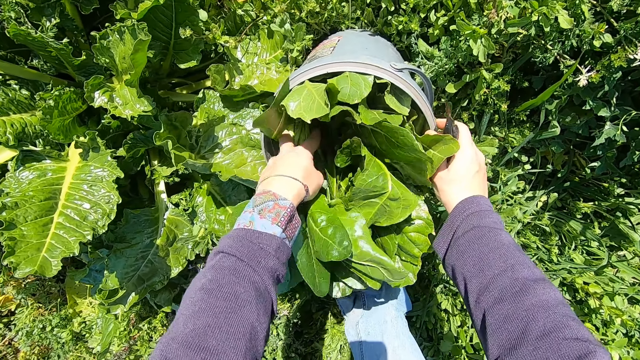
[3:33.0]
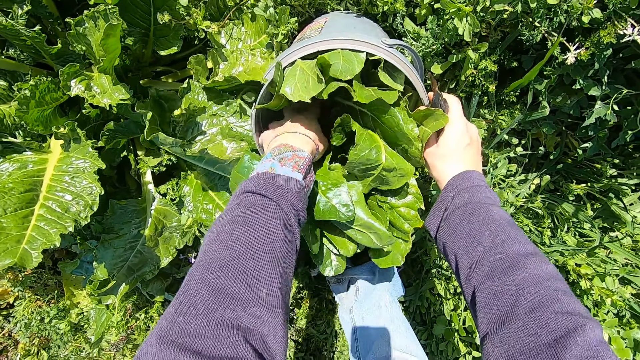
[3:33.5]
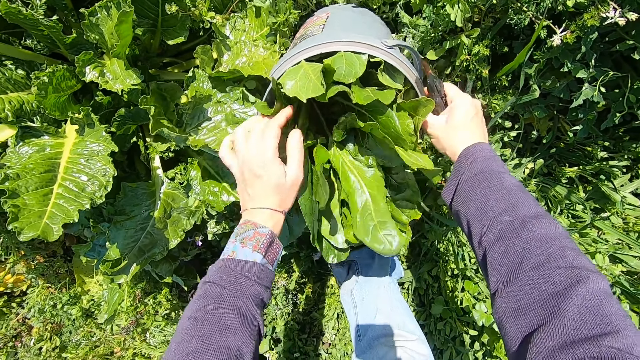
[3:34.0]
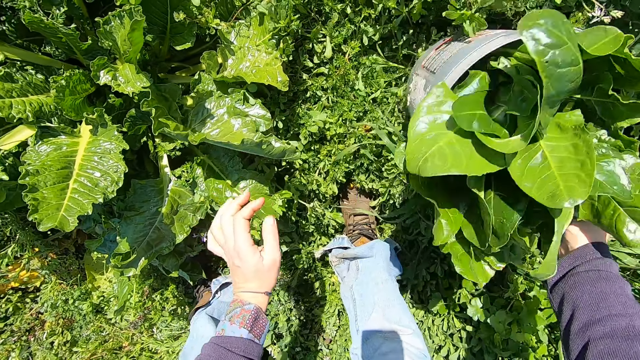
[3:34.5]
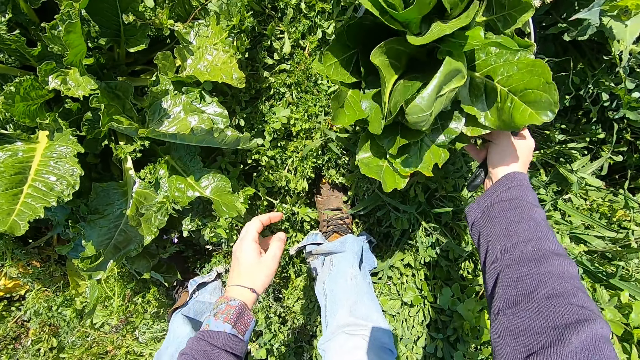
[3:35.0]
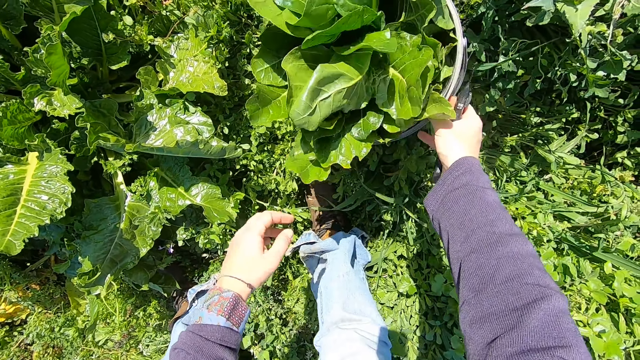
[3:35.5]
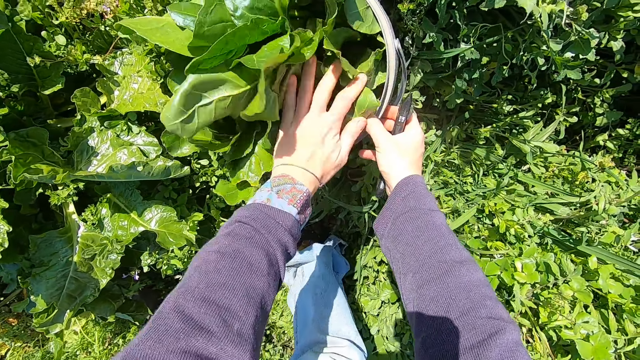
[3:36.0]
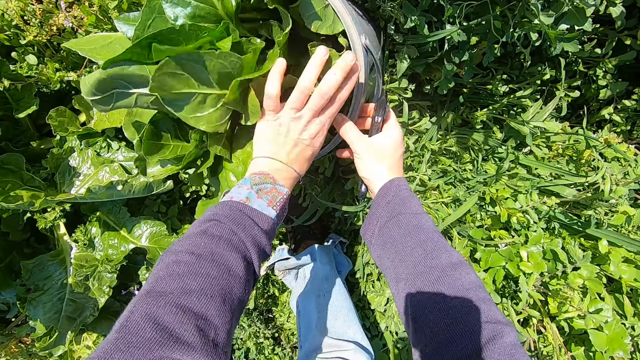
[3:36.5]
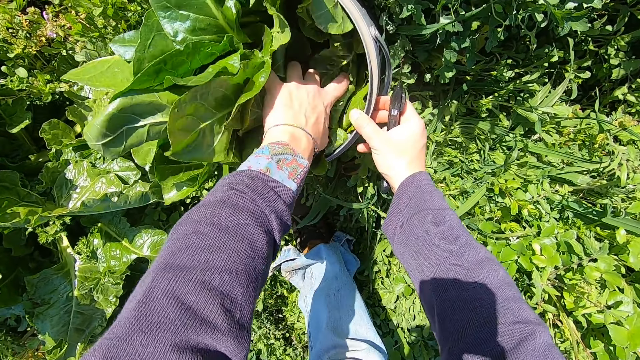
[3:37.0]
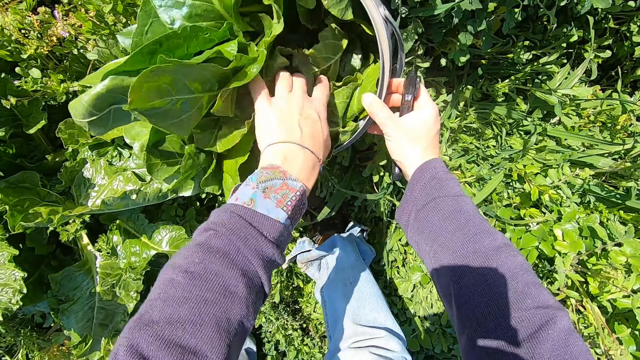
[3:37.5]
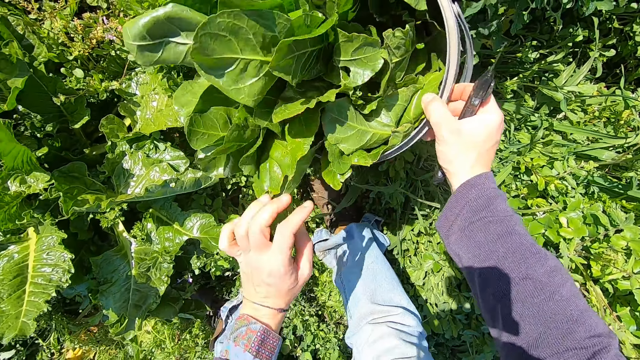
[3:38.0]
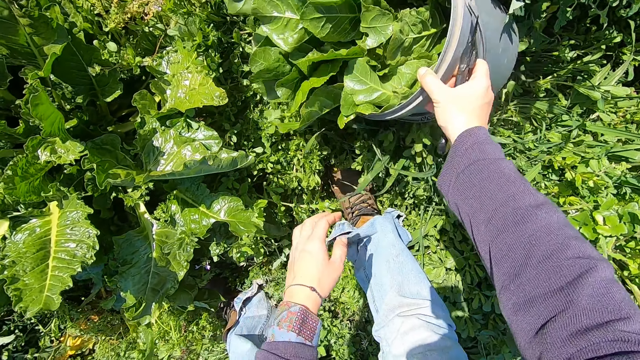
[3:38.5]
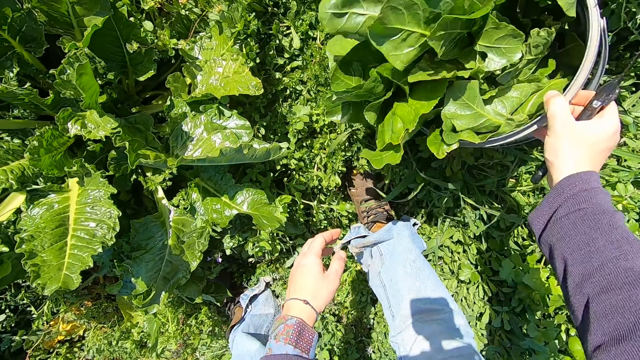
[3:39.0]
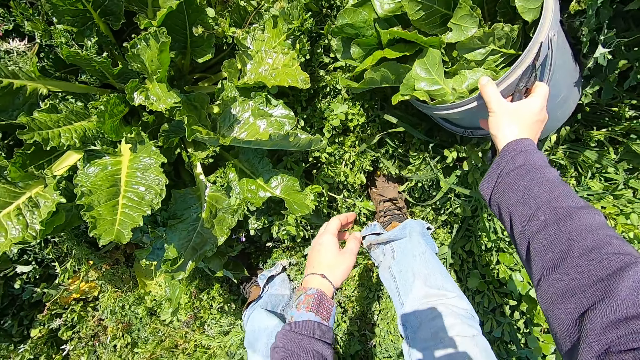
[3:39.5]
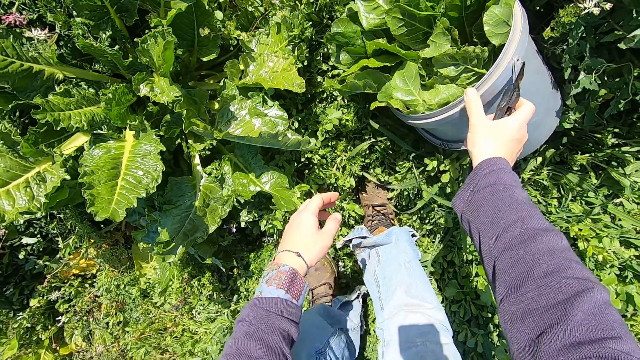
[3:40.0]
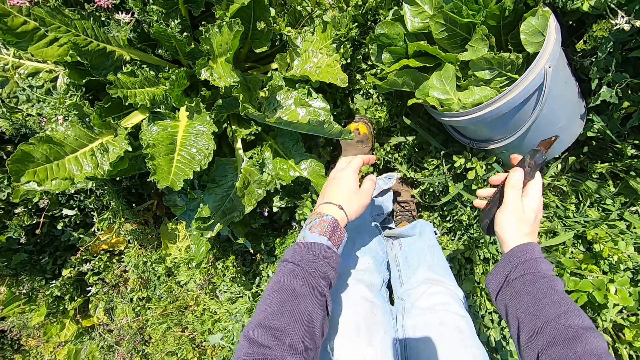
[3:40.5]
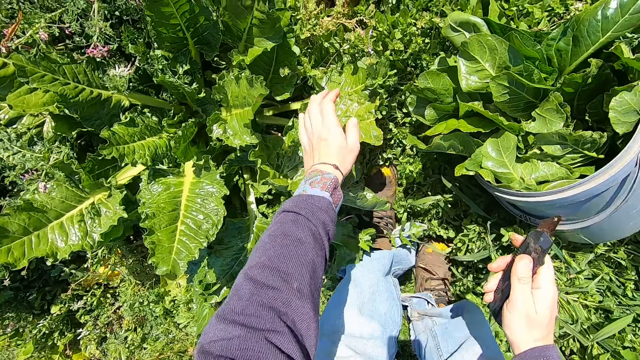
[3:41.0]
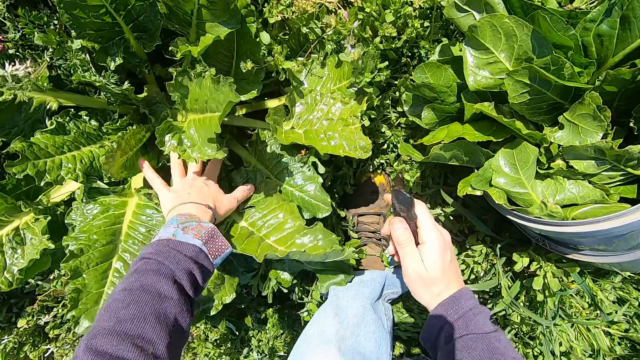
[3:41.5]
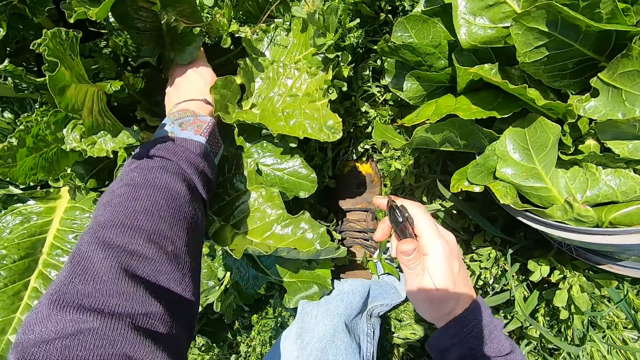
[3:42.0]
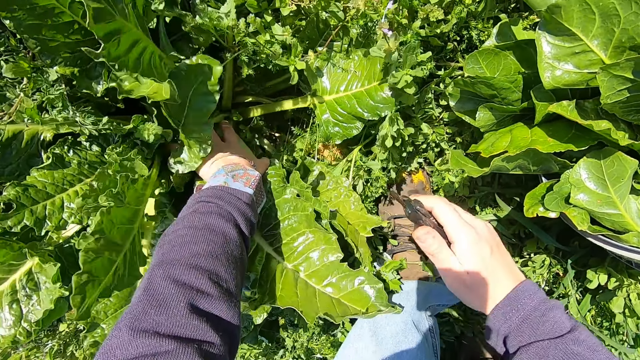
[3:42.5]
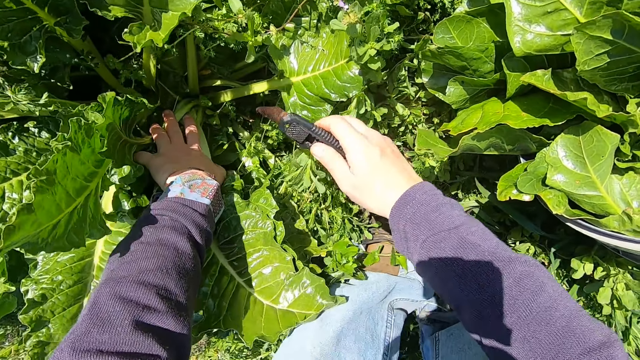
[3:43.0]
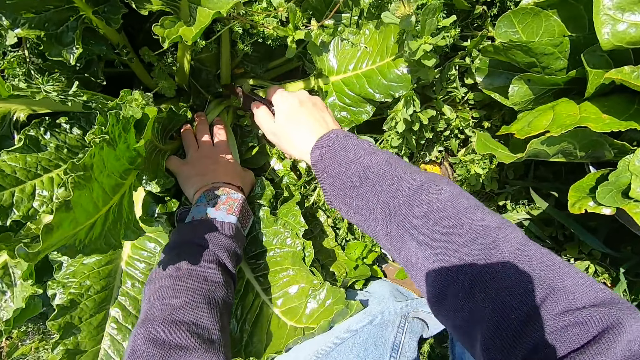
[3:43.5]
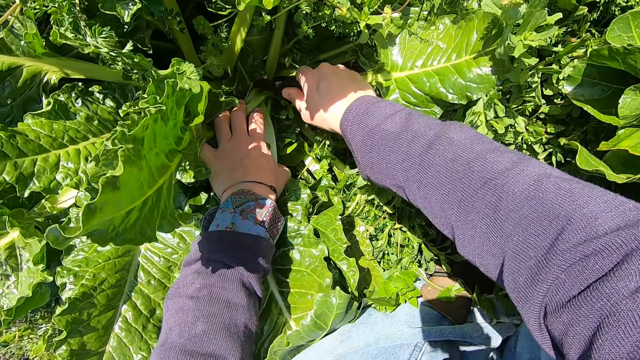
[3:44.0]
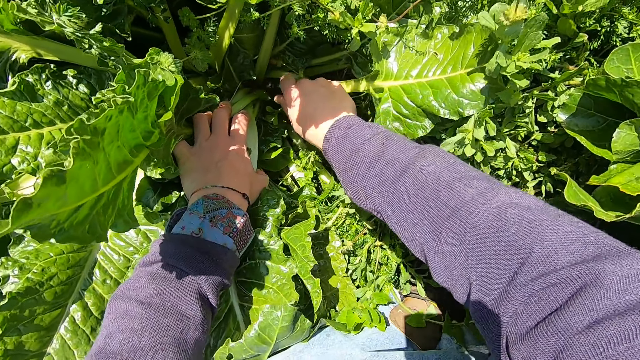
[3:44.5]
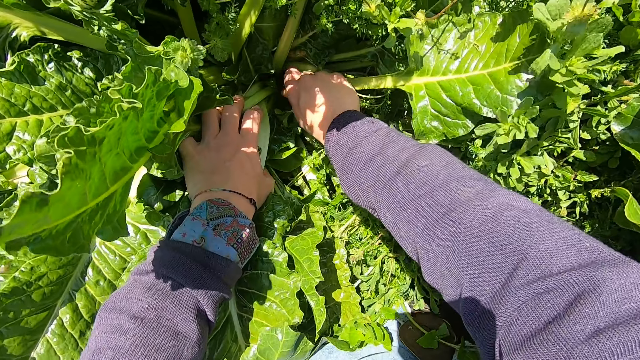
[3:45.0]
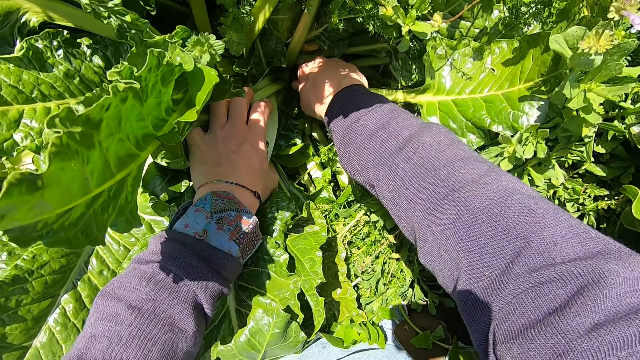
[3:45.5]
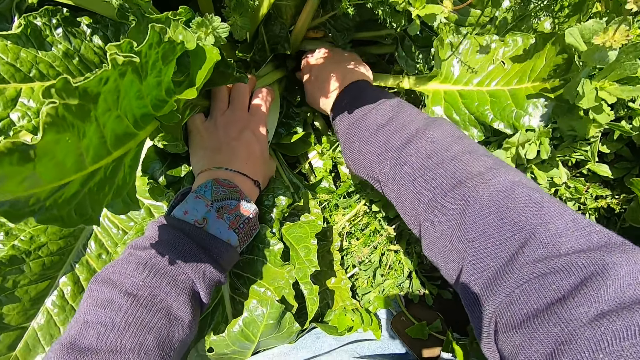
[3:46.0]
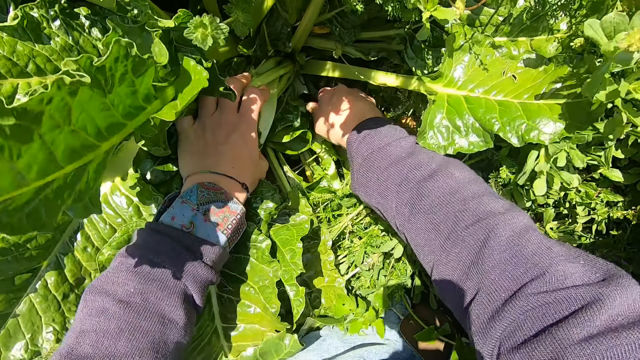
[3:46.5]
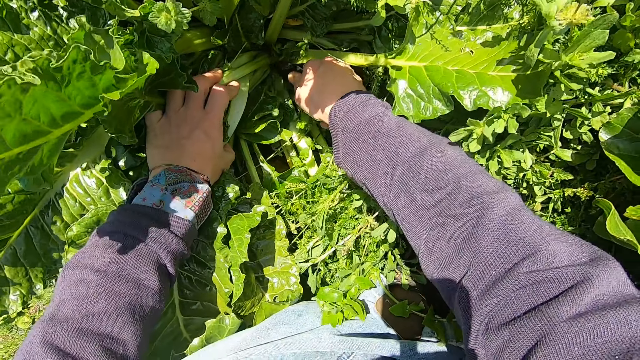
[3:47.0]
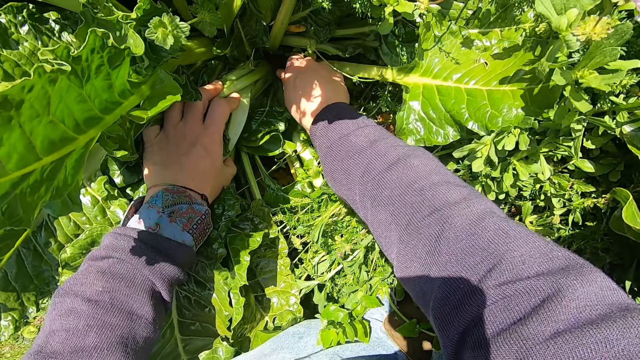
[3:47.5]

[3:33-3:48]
The camera wearer moves the bucket. He touches the plants in the bucket with his left hand. He compresses the leaves inside the bucket. He carries the bucket of plants with his right hand. He positions the bucket. He drops the bucket on the ground. He moves his left leg forward. He bends towards another spinach tree. He touches some plants with his left hand. He holds another plant with his left hand. He cuts the plant with the cutter knife.

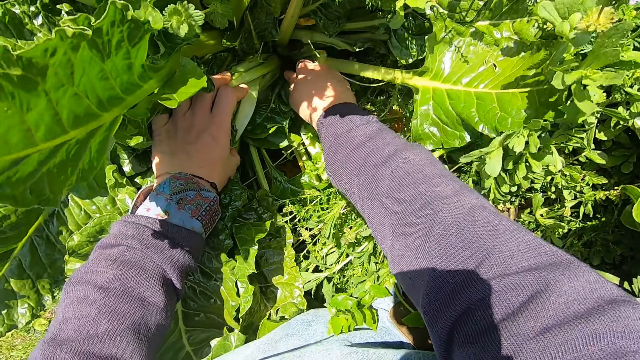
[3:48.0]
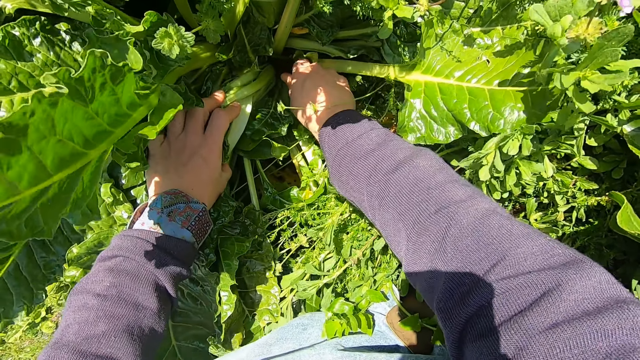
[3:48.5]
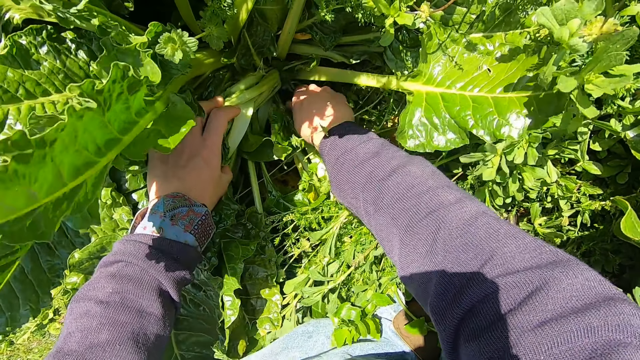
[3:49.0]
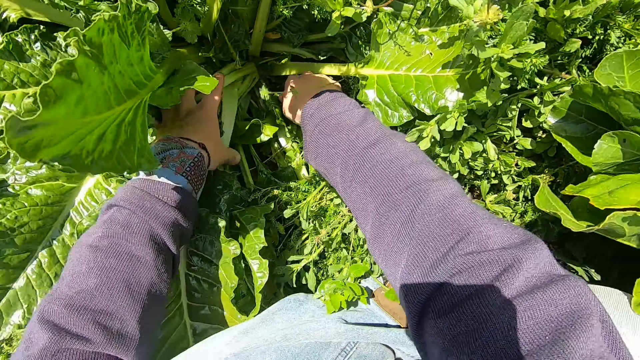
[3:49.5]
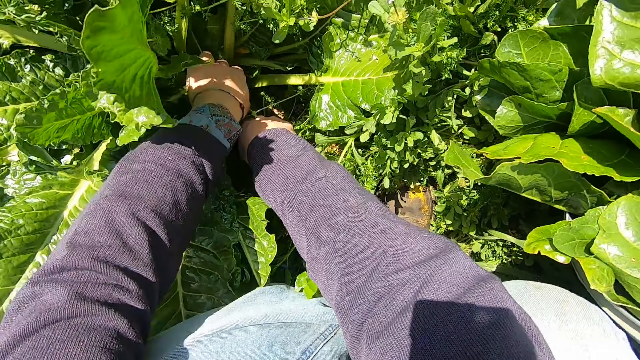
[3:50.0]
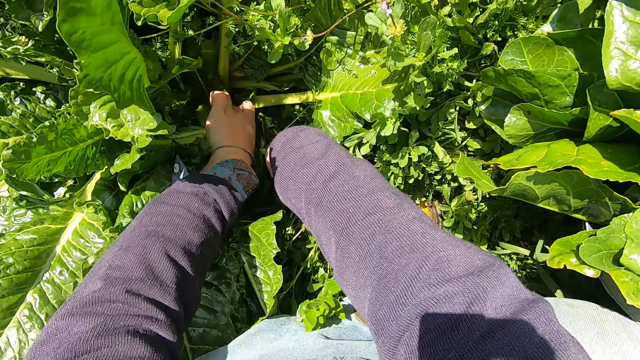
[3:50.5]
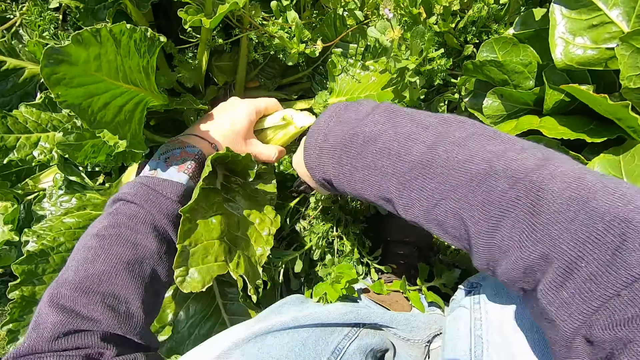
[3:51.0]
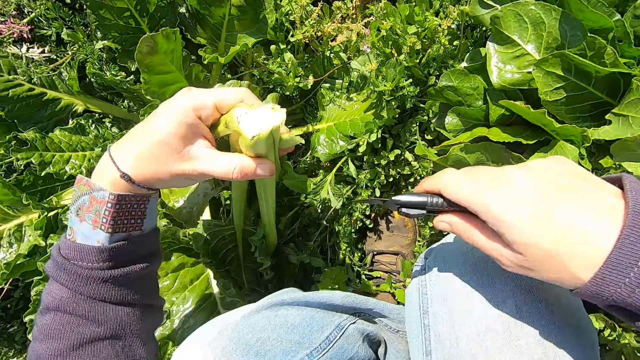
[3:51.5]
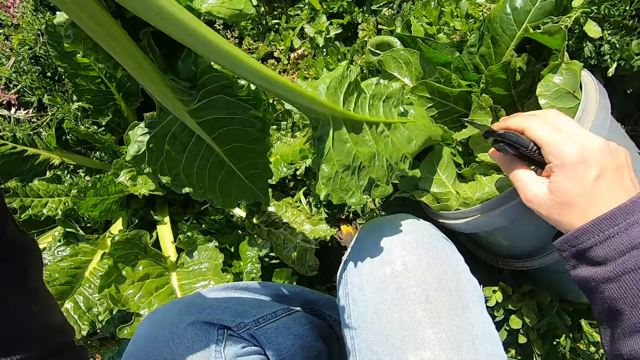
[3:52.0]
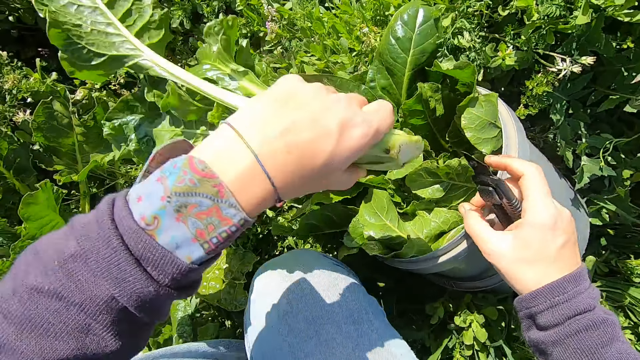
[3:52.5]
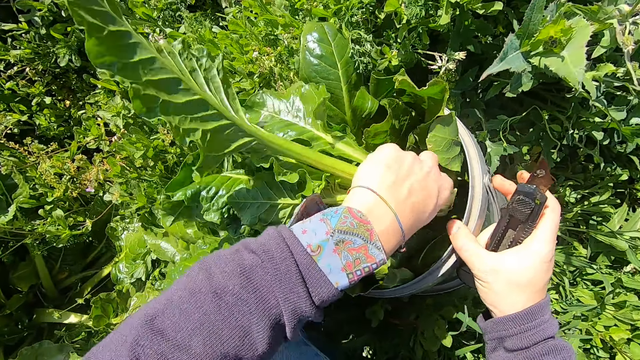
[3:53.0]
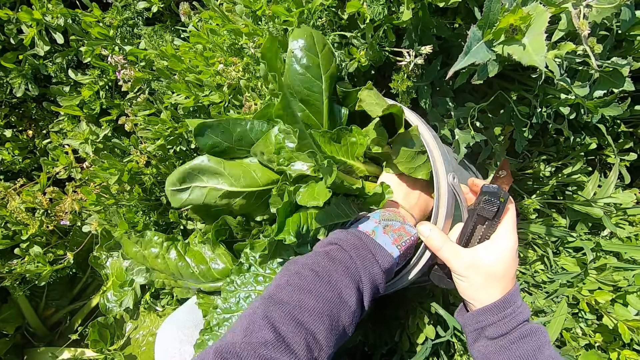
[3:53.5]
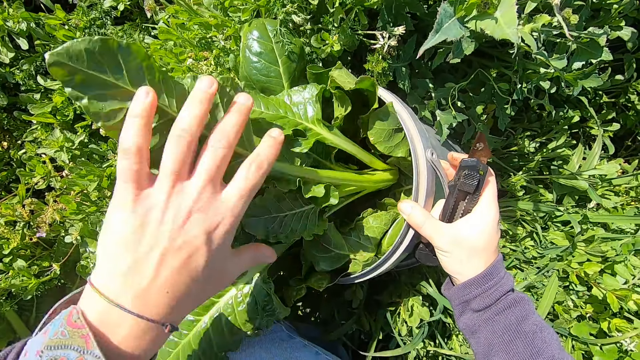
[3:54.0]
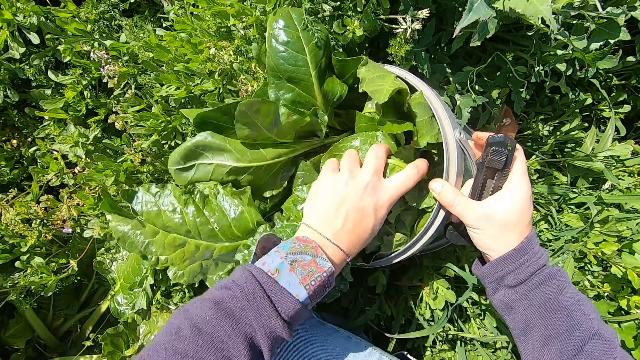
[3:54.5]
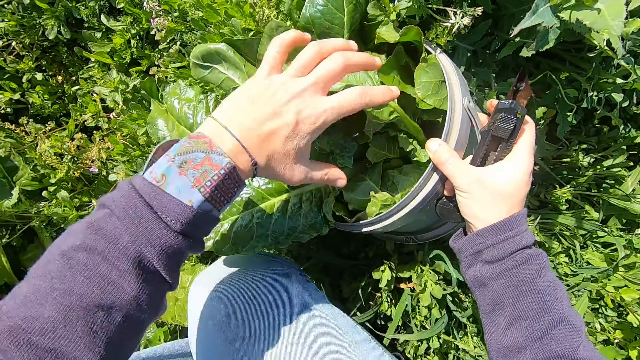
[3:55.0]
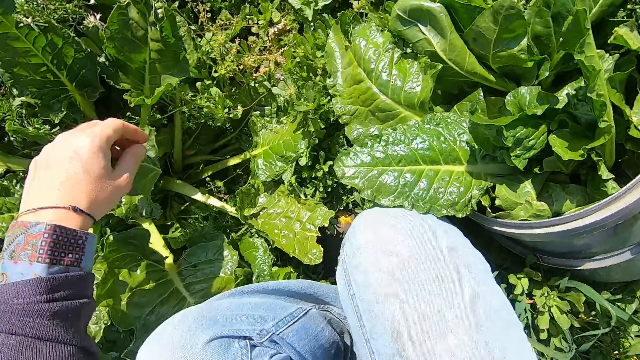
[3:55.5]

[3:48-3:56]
The camera wearer lifts the leaves. He brings out the cut plant. He touches the bucket with his right hand. He puts the cut plant in the bucket.
